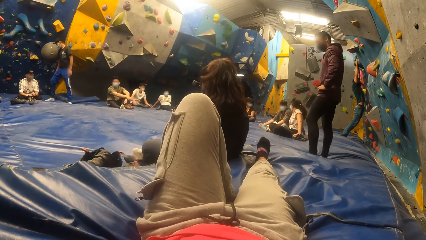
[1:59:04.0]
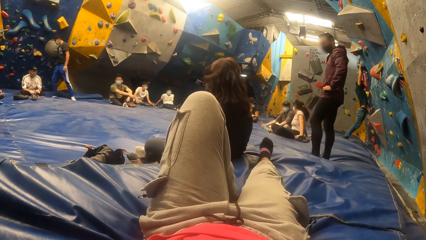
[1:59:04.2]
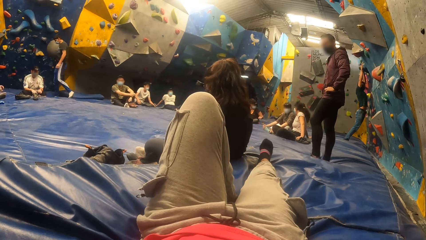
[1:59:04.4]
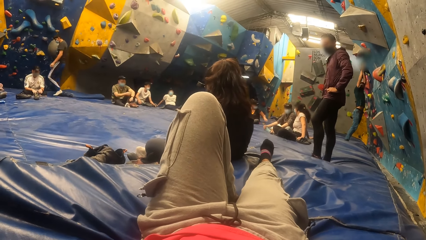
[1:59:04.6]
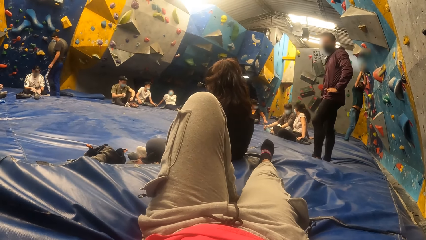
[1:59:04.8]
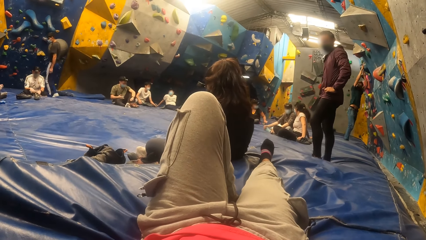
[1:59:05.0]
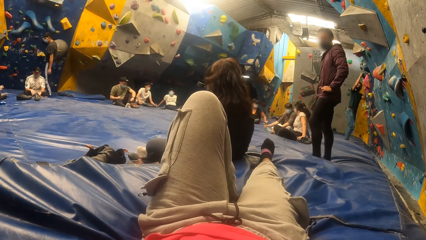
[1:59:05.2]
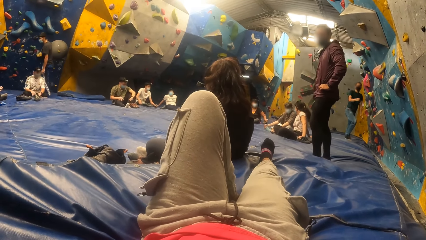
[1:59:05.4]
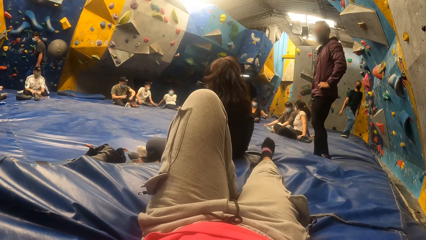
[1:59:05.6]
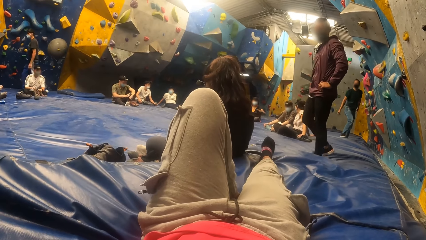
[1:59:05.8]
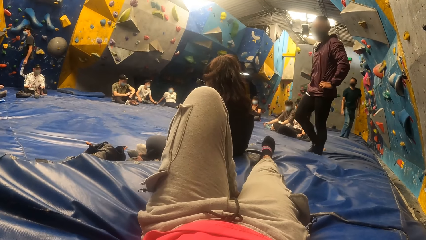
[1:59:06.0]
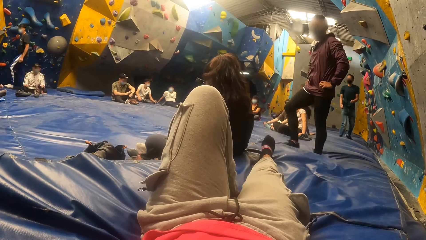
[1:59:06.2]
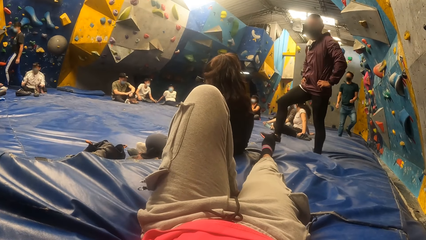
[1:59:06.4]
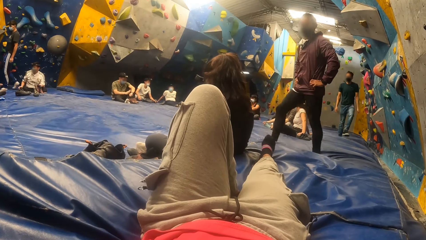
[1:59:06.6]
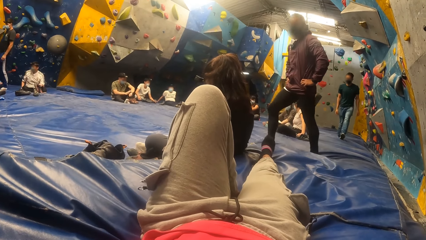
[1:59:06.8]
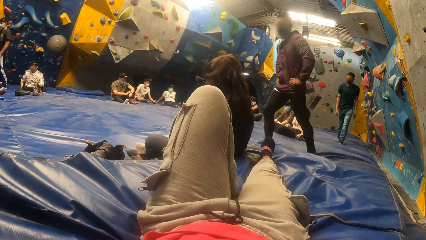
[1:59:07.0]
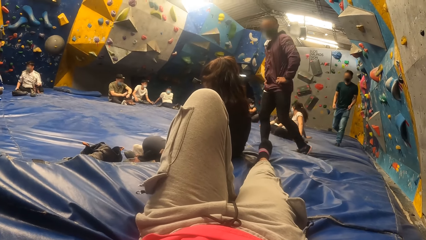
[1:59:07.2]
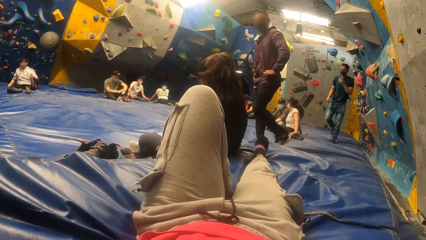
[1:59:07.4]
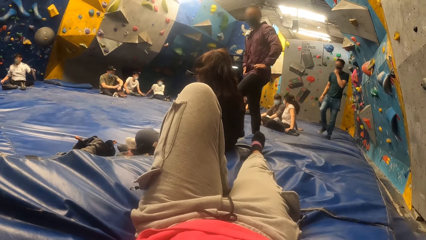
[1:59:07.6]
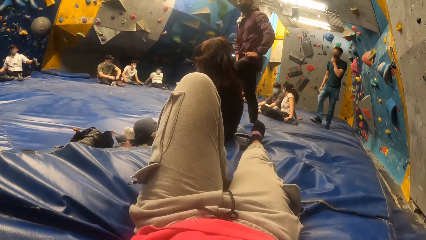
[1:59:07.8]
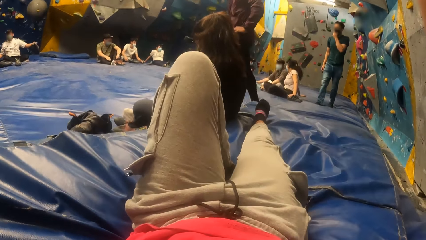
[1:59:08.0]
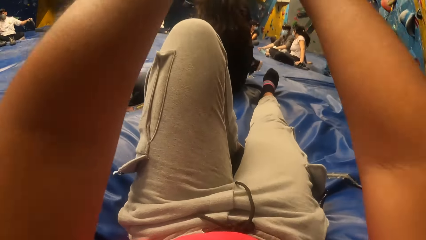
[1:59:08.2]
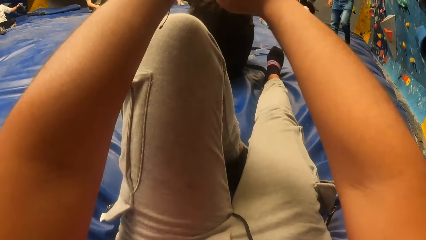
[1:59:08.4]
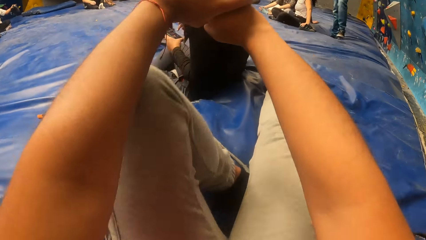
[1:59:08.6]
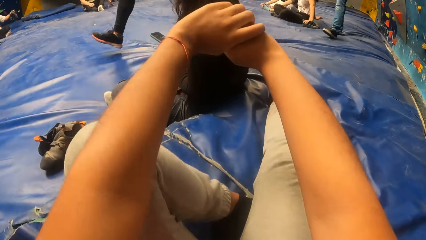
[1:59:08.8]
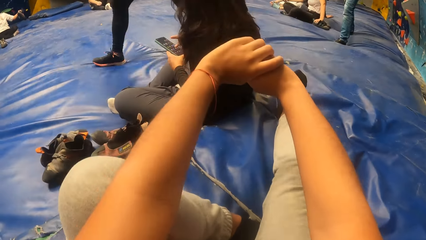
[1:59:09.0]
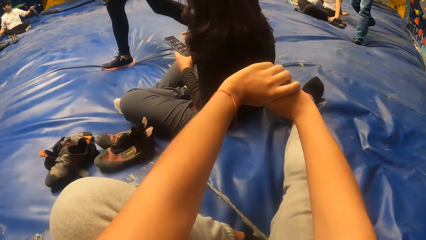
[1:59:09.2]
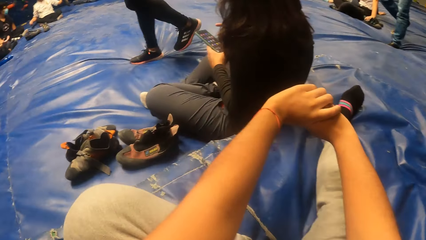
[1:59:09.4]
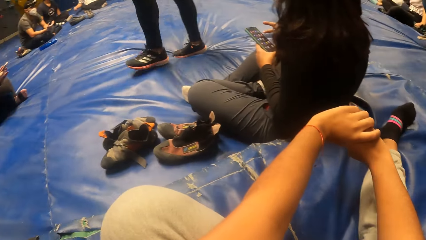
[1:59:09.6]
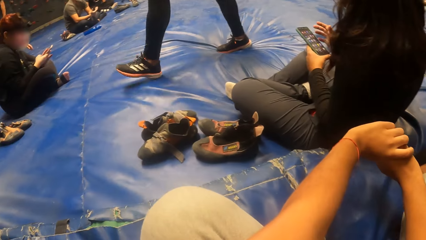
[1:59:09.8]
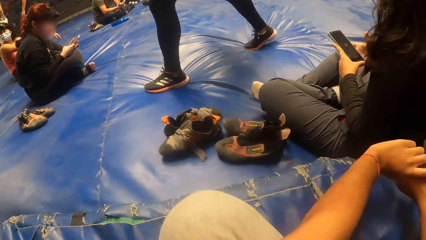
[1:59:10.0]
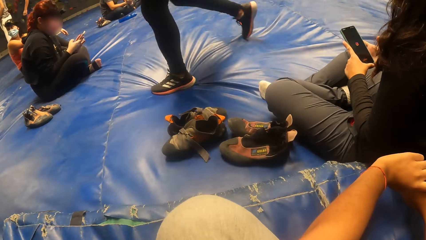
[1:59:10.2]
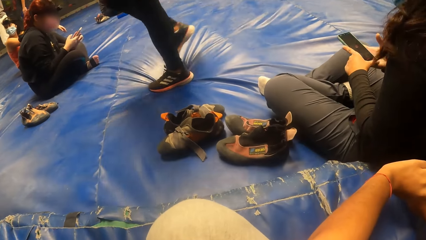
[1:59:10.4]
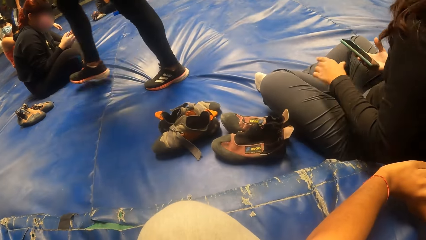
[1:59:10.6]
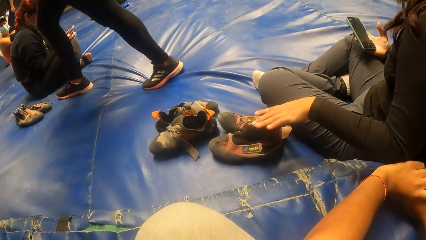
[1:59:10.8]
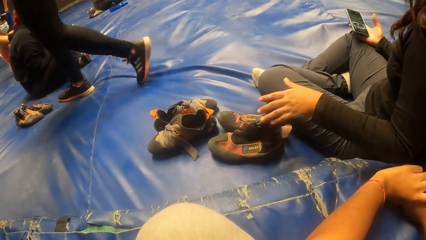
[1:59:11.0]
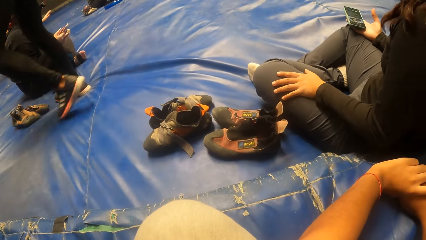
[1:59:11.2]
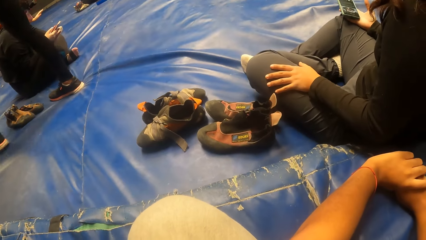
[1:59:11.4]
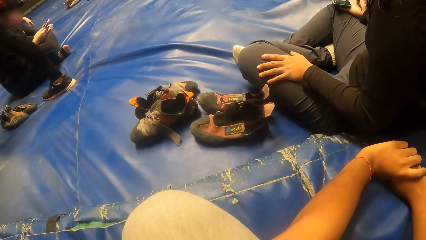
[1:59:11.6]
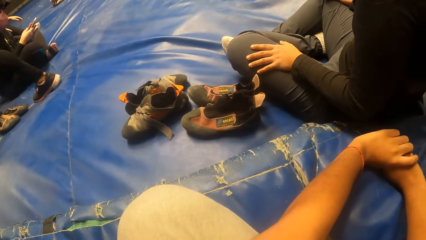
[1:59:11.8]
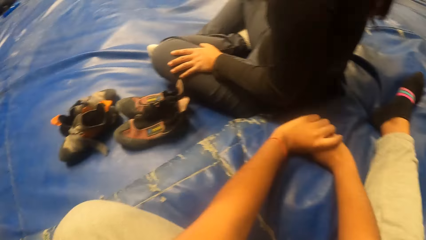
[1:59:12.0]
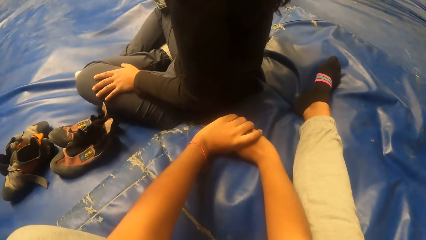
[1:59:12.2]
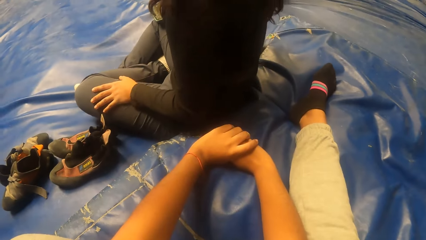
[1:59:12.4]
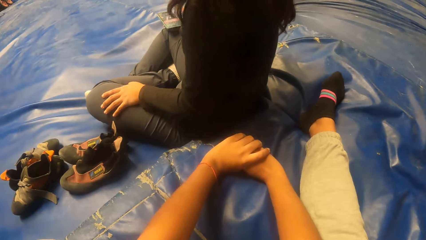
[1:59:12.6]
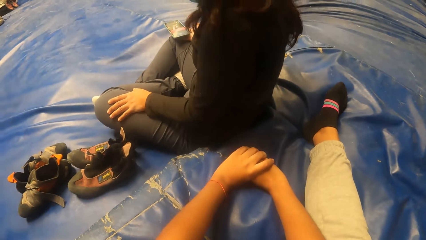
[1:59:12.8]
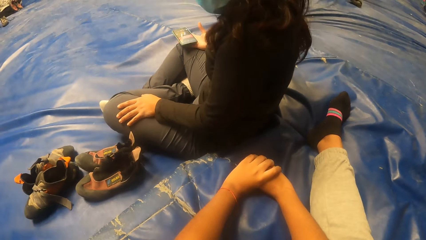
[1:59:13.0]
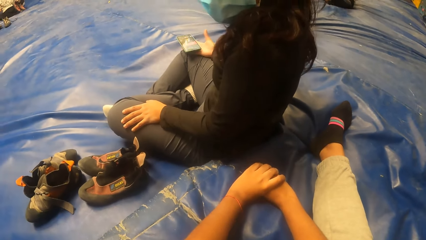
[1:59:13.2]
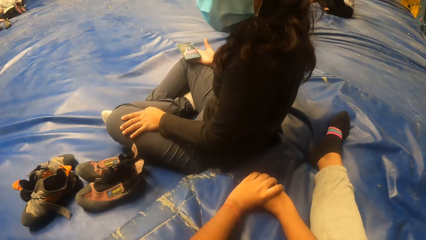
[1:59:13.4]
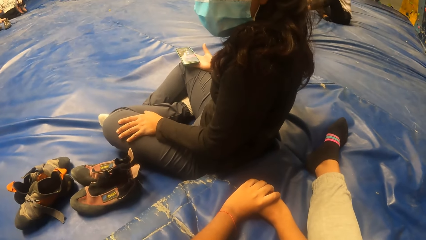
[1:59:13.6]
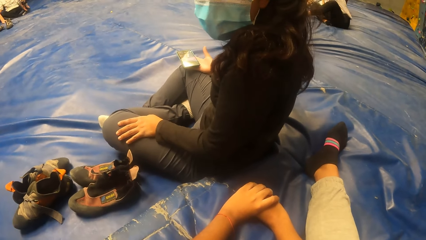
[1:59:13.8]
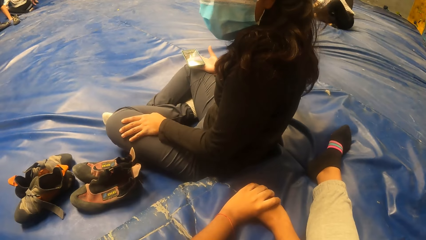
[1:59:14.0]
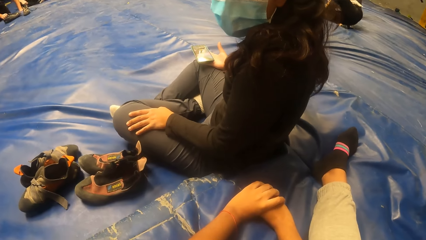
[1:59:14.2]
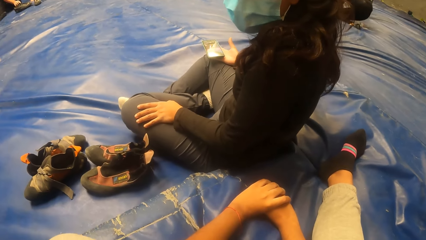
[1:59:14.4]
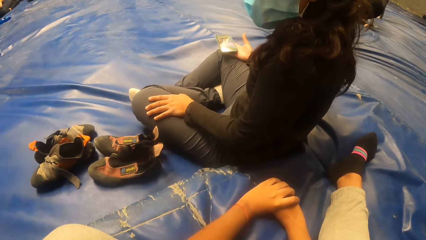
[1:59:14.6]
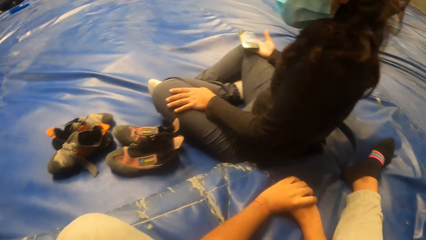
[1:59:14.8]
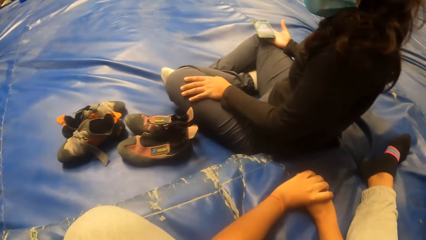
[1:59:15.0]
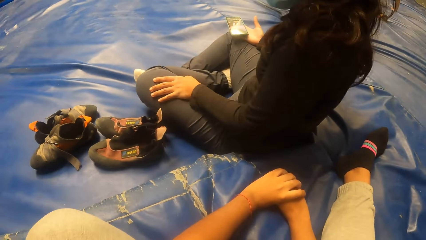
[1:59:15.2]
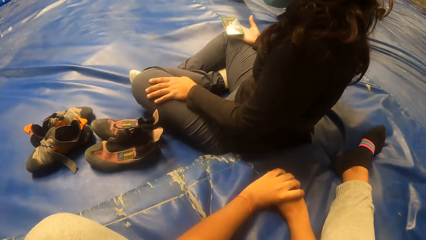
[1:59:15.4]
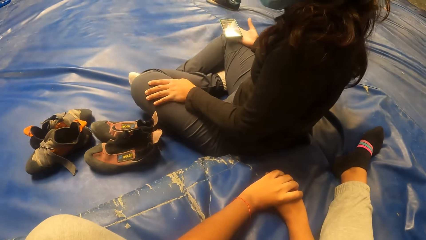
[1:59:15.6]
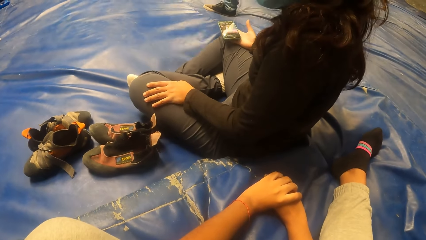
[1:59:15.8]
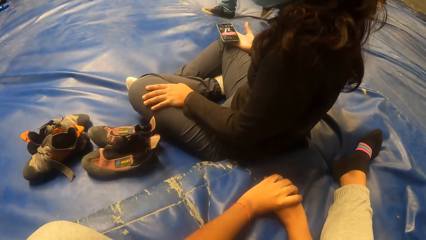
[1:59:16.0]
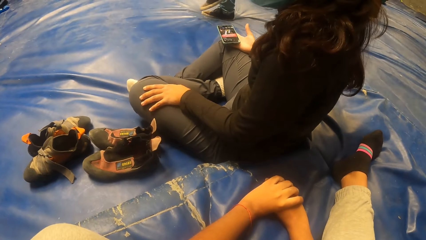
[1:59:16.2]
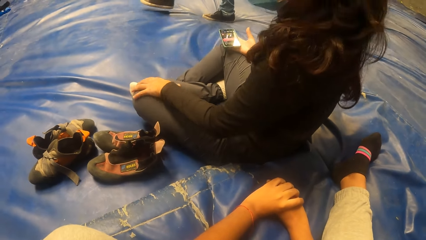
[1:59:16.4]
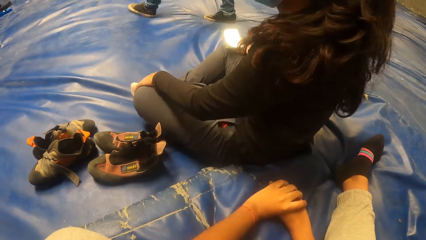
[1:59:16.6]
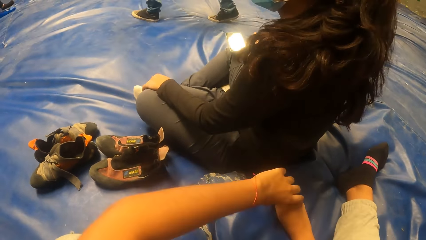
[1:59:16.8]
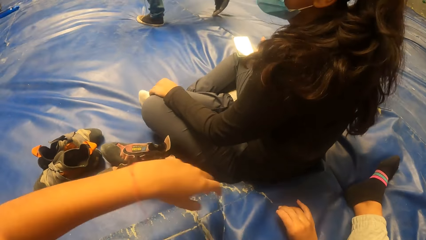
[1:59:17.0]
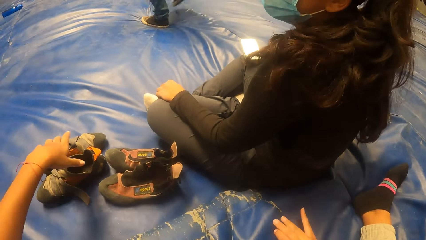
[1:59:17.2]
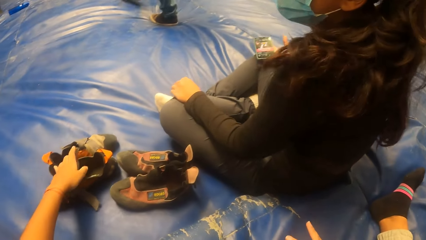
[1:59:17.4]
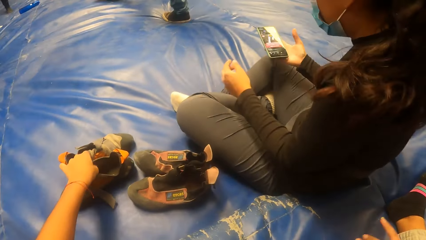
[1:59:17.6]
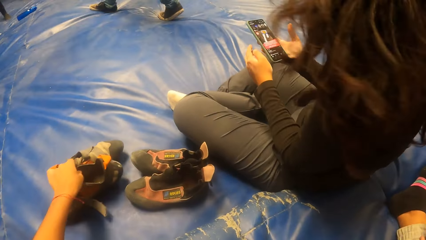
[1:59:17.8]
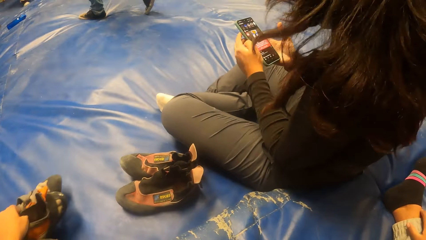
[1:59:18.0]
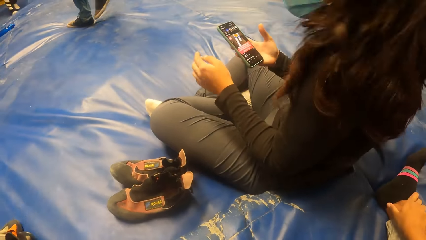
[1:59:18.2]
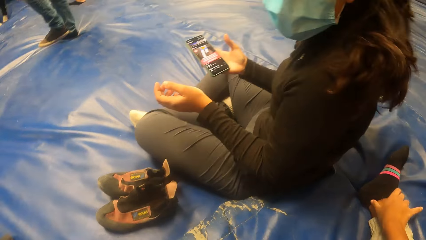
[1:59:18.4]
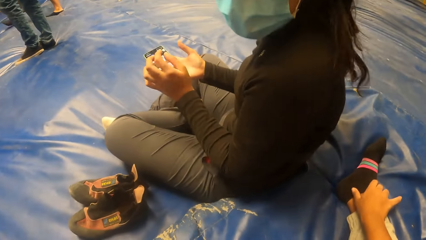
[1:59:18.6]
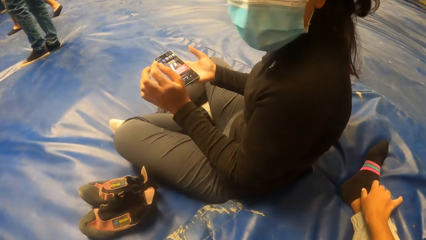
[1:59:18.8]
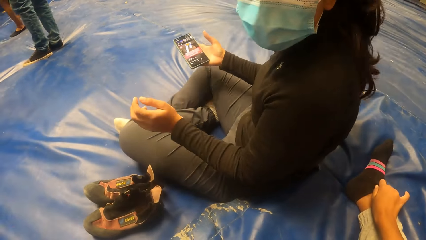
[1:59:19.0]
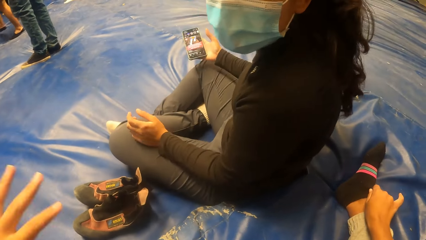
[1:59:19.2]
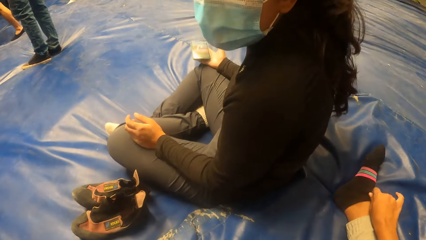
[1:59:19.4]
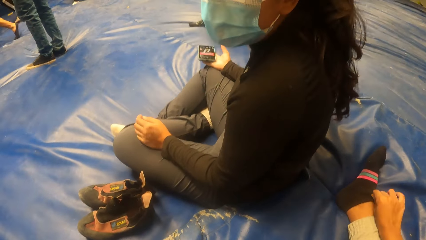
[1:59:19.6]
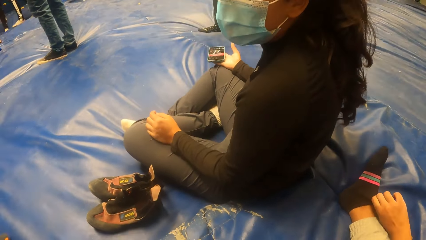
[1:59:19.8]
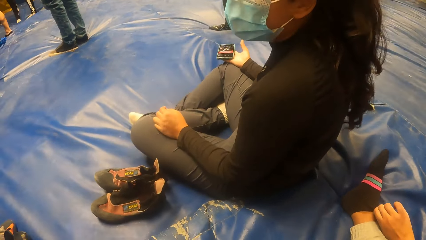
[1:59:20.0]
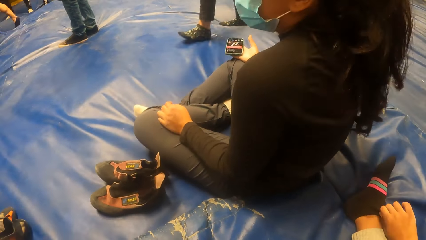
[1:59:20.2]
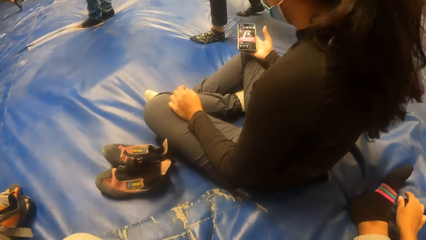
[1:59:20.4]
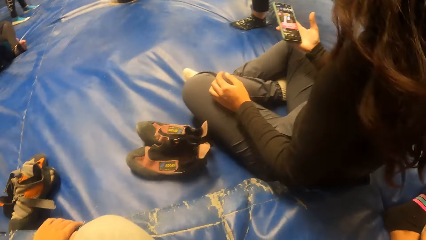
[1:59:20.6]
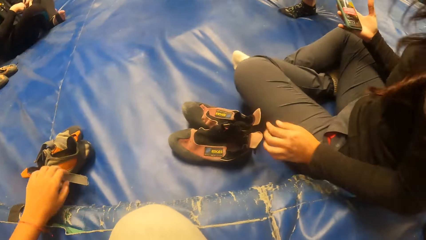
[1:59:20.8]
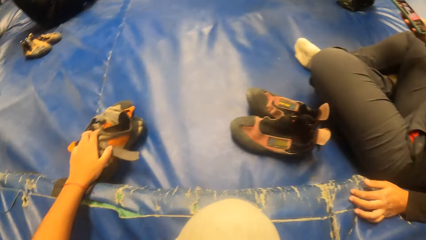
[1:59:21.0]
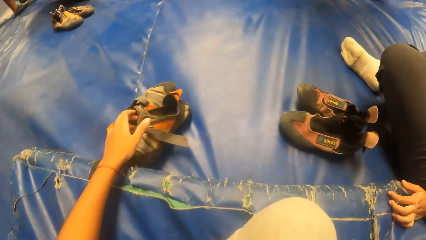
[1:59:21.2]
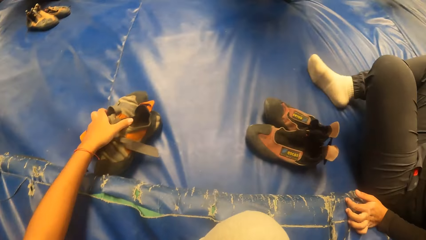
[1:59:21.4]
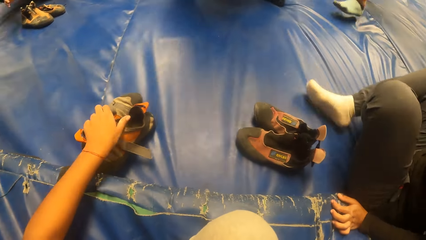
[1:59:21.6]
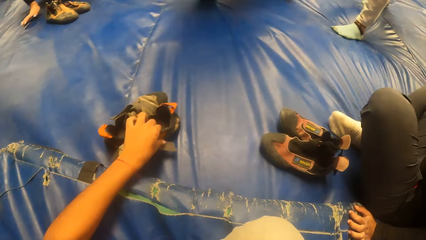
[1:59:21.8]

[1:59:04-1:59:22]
The camera wearer holds hands up, stretches the body and stares around. She moves the hand. She moves her shoes with her left hand. She picks up the shoes. She adjusts the socks with a hand. She stares around.
